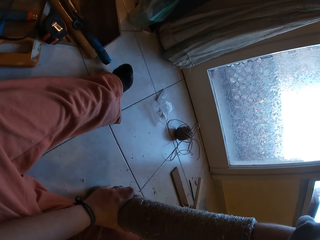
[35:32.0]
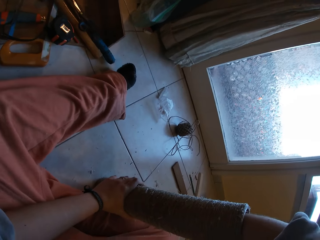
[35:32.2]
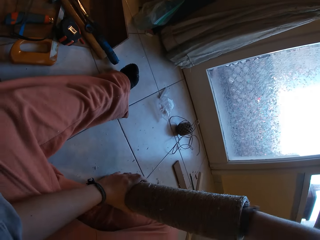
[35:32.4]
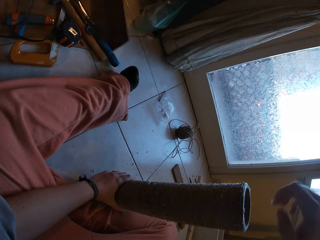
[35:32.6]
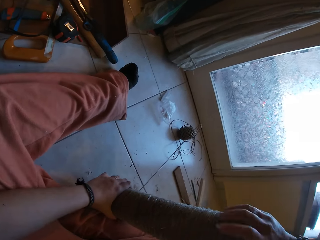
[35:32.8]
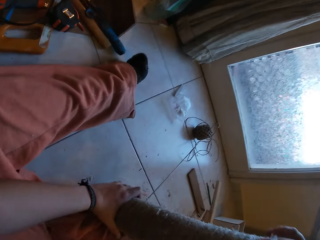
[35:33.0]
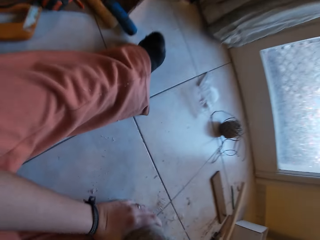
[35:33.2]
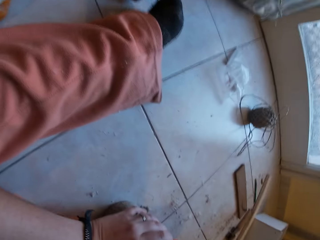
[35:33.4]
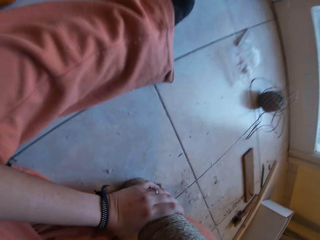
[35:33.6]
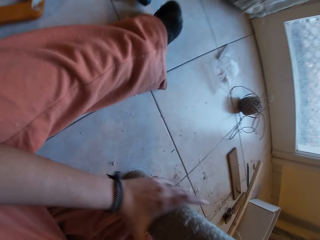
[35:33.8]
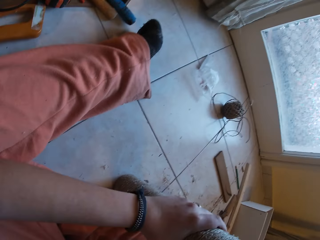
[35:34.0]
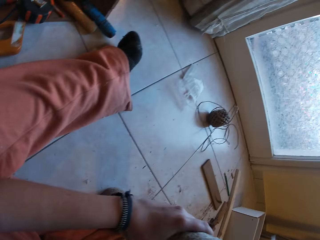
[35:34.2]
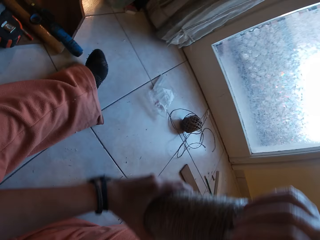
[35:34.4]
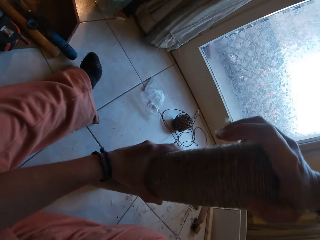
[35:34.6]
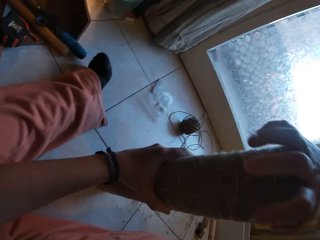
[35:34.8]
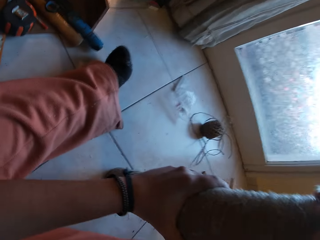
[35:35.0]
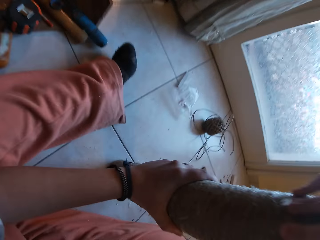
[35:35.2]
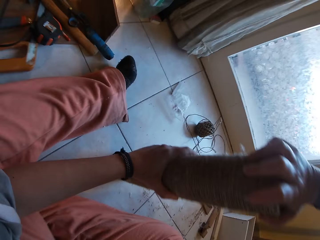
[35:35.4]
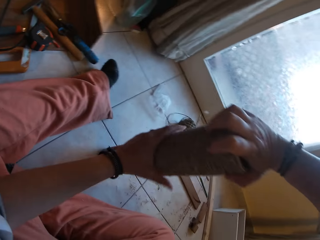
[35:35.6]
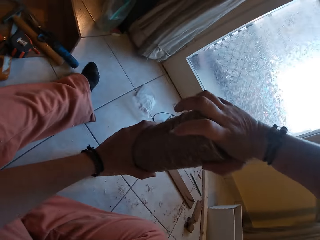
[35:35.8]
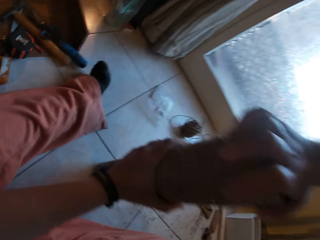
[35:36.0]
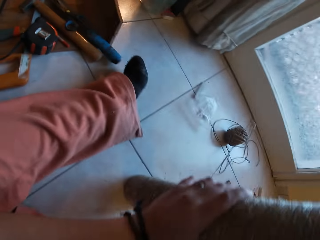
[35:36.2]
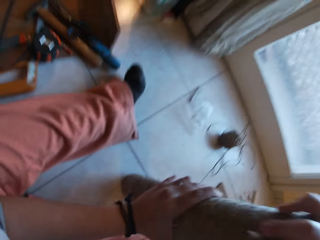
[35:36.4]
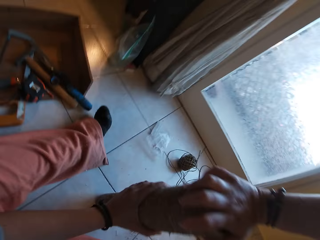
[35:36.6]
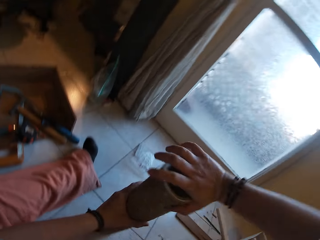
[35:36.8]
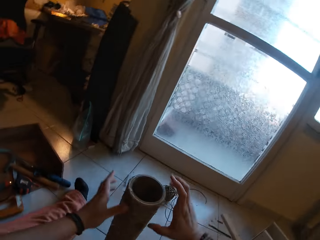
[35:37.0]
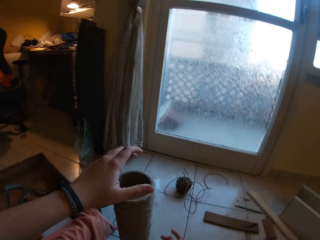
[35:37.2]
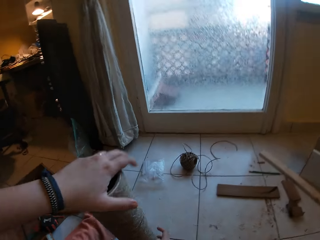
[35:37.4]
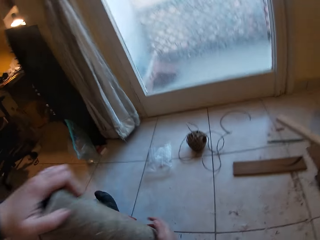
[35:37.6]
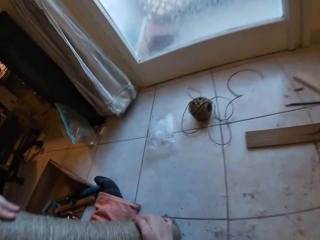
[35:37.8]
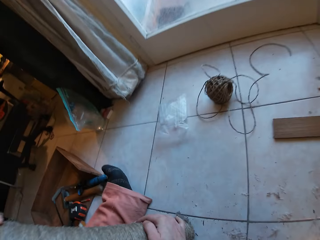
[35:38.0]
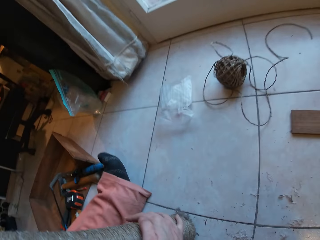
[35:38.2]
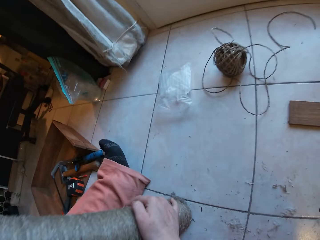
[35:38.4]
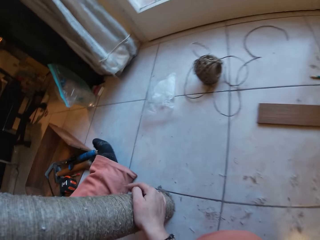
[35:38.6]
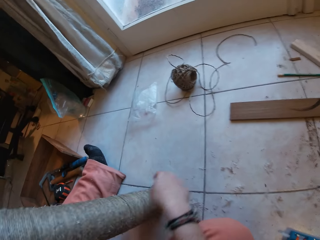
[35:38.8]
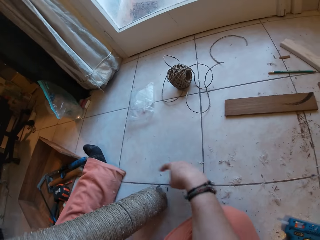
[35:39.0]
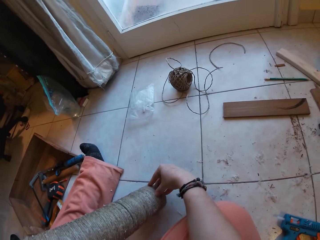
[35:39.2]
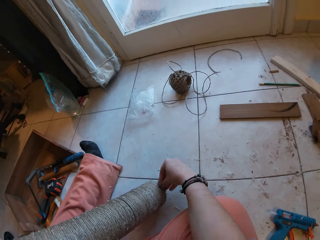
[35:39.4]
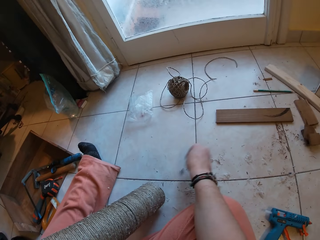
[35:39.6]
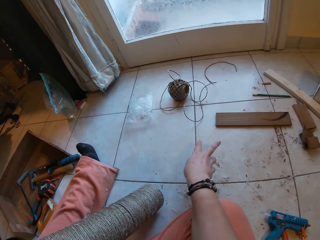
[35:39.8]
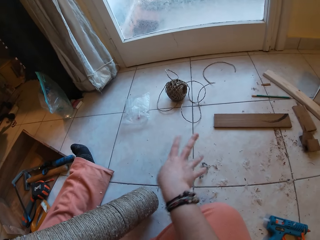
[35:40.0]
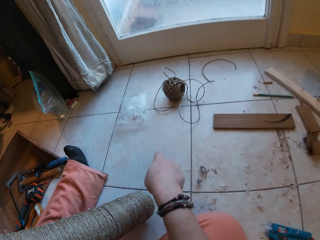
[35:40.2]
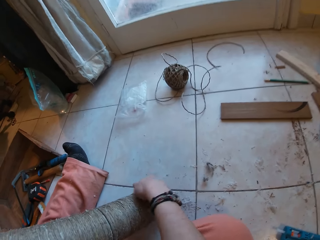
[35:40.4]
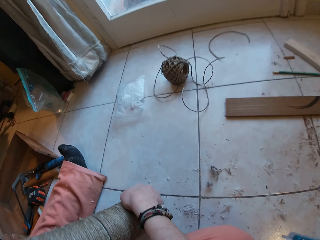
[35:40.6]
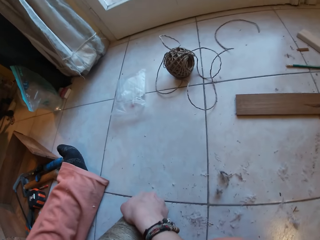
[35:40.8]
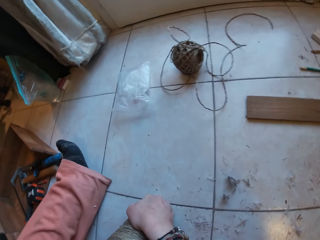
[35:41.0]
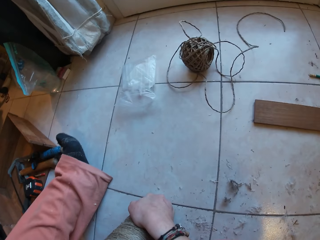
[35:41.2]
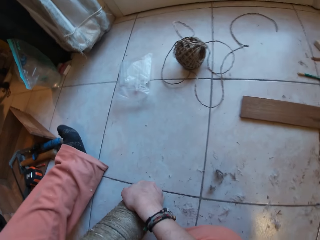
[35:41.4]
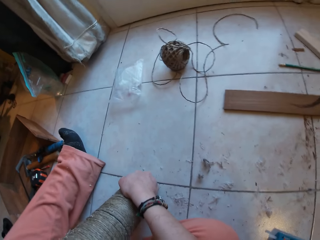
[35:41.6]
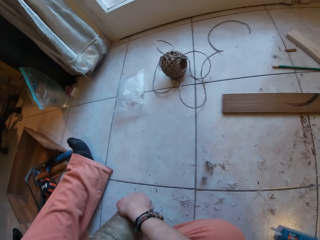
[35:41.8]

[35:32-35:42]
The camera wearer removes their hand from the thread cone. They press the thread cones together.

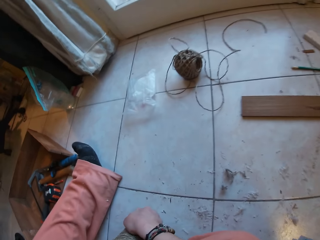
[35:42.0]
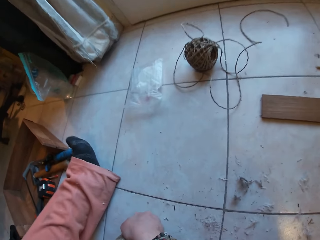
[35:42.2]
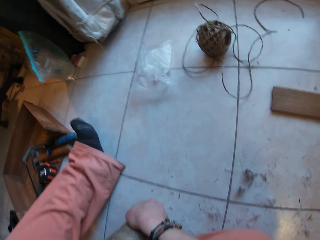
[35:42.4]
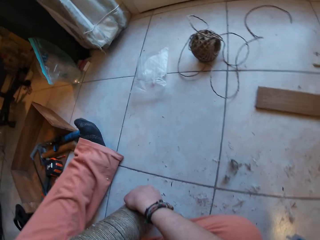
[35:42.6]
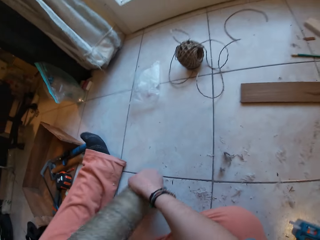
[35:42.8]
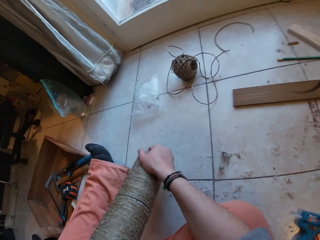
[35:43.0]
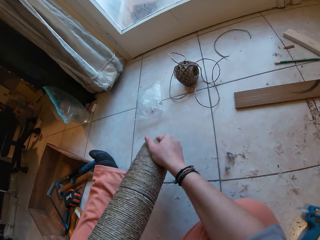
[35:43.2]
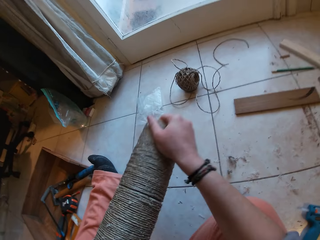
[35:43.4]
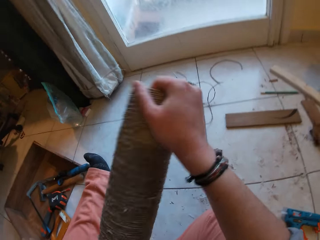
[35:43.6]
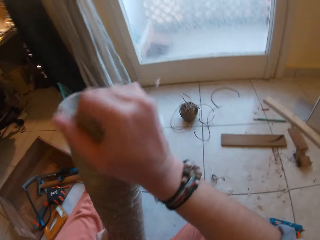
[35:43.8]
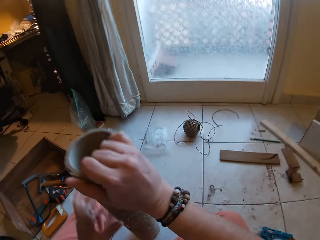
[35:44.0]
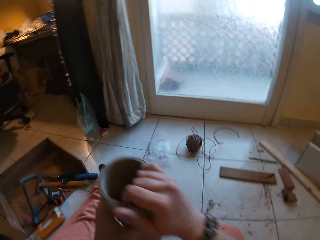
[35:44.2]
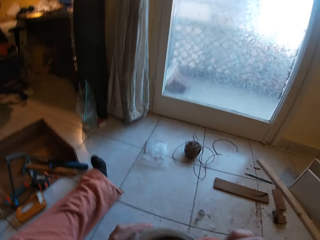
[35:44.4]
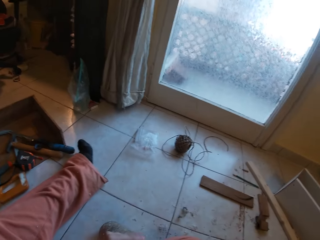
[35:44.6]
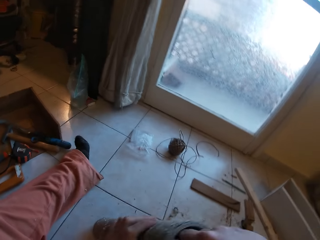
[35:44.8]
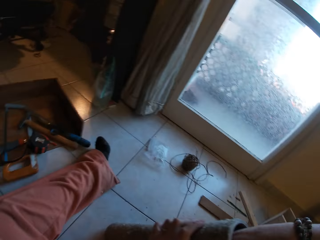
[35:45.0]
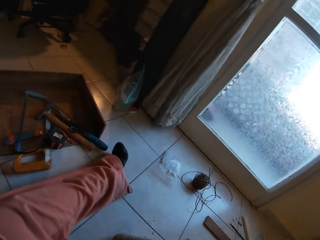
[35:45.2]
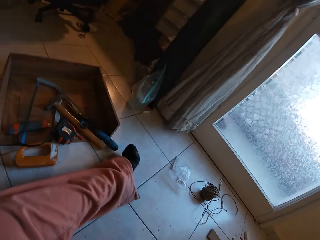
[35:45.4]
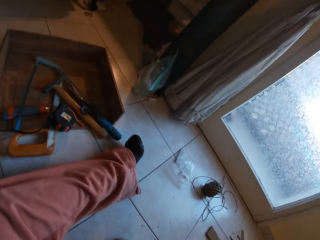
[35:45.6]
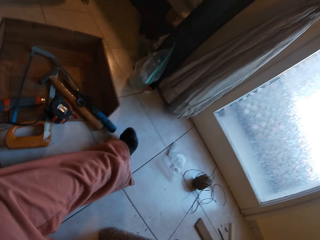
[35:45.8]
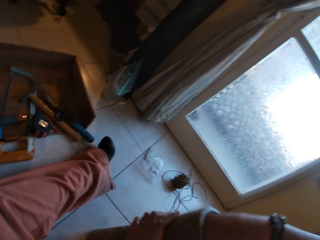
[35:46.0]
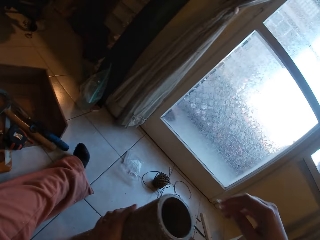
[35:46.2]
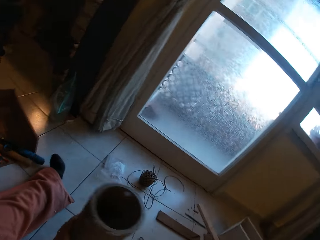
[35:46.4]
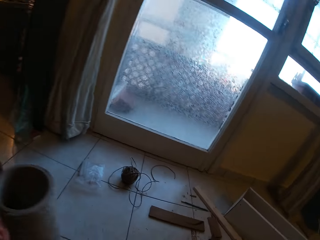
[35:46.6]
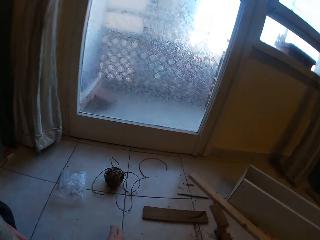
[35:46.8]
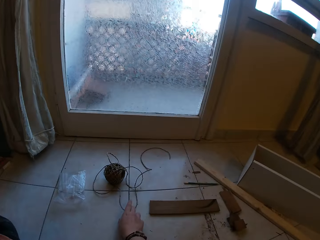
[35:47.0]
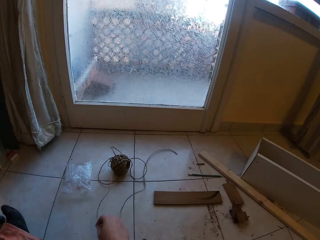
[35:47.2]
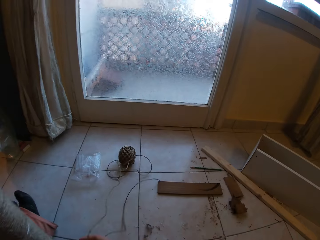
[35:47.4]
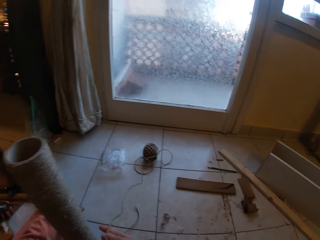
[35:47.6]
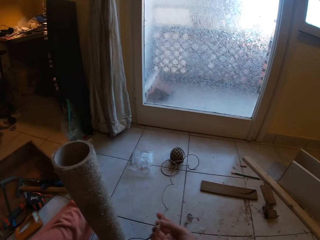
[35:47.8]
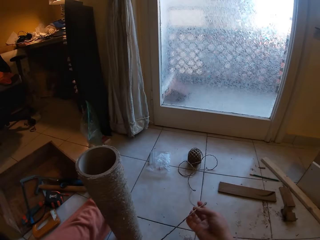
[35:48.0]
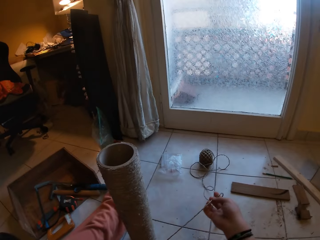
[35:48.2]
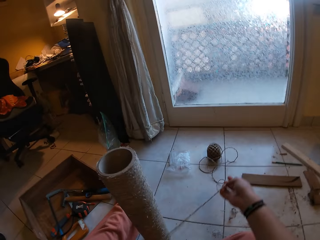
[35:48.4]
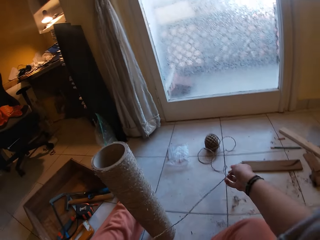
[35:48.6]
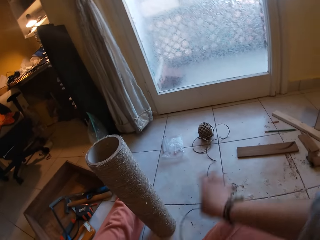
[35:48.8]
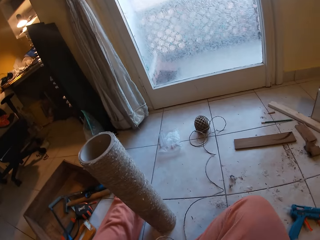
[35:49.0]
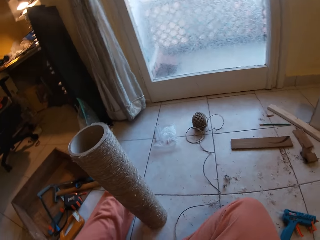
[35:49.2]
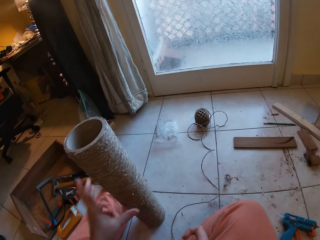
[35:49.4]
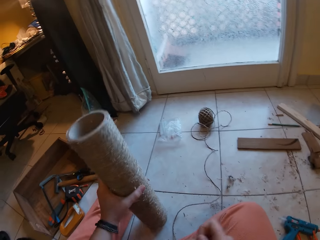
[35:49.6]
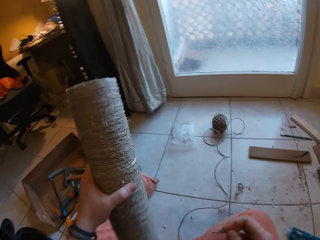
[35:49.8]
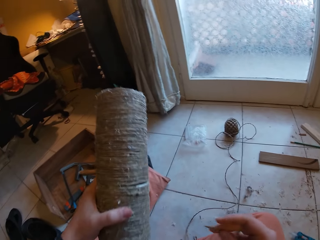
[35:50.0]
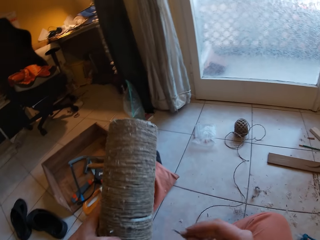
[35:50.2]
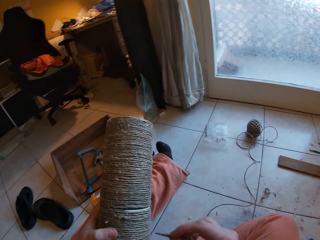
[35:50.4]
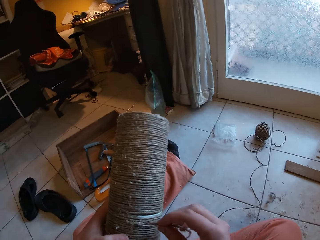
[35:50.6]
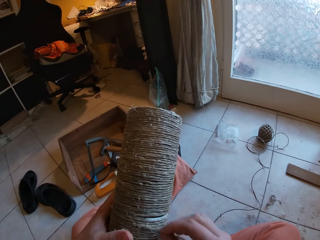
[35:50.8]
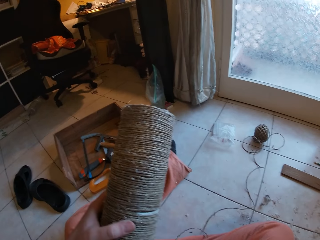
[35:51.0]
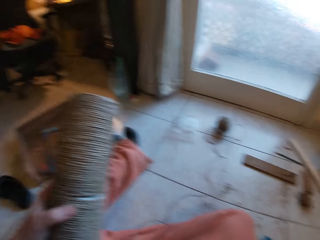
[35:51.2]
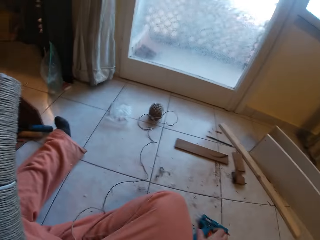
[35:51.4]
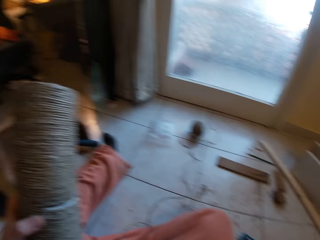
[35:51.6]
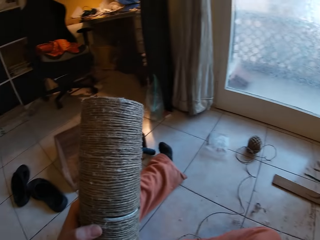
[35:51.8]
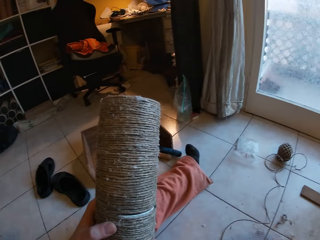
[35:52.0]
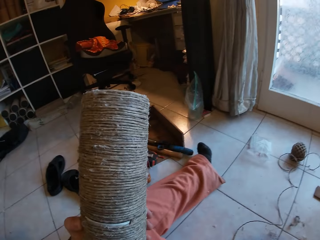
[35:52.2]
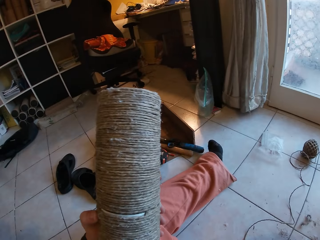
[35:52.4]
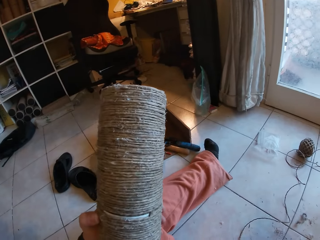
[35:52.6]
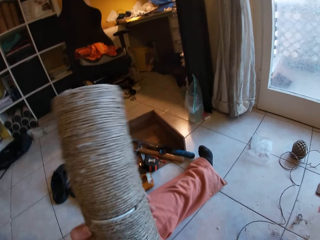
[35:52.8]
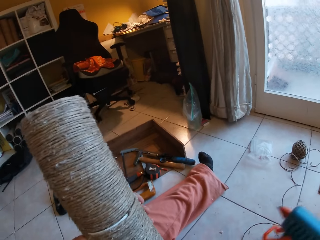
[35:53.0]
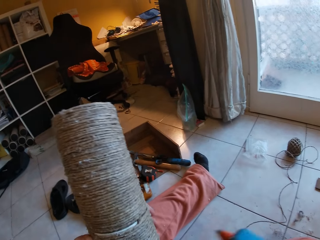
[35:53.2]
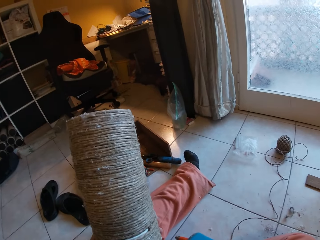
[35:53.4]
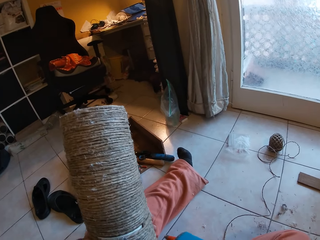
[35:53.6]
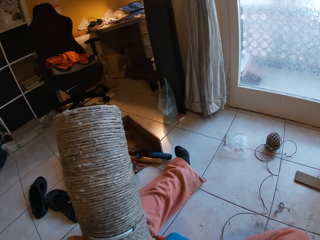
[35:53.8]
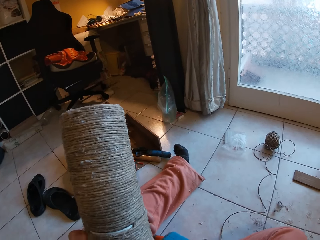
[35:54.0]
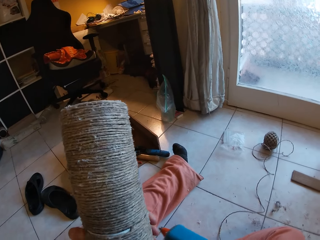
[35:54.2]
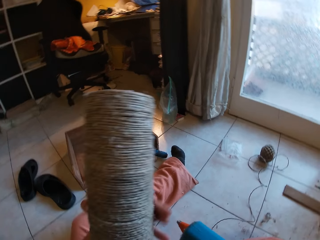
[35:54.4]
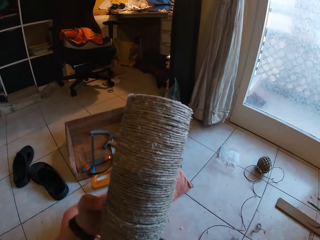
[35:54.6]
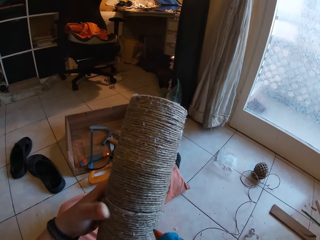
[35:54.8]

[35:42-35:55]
The camera wearer rotates the thread cone. He reaches for a hemp rope on the floor with his right hand. He picks up a thread roll. He picks up a glue gun.
